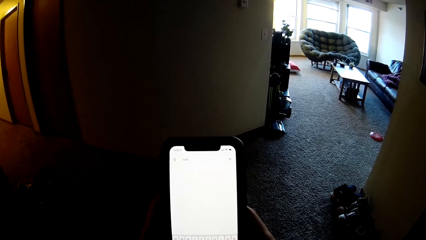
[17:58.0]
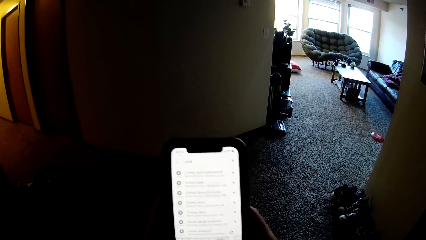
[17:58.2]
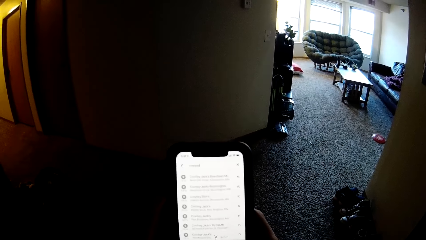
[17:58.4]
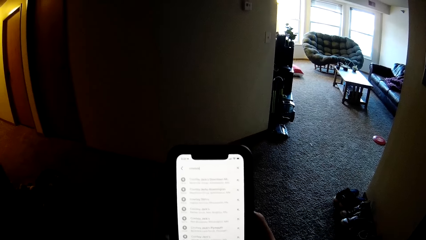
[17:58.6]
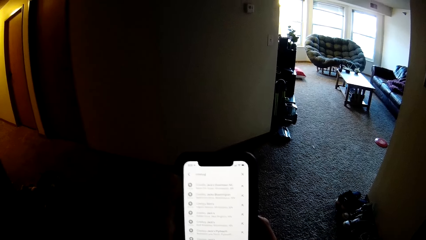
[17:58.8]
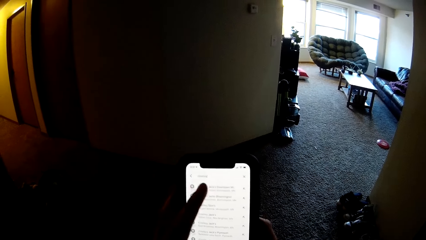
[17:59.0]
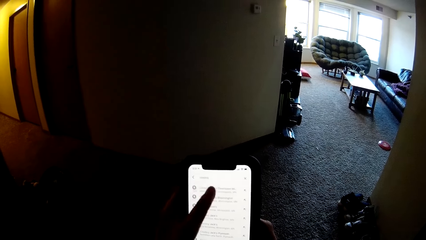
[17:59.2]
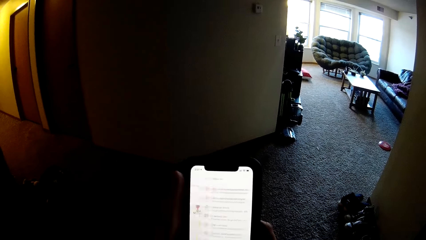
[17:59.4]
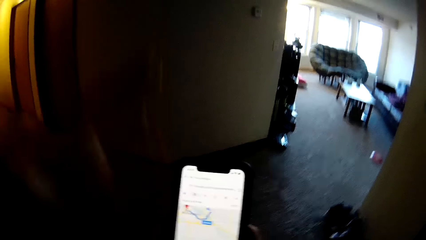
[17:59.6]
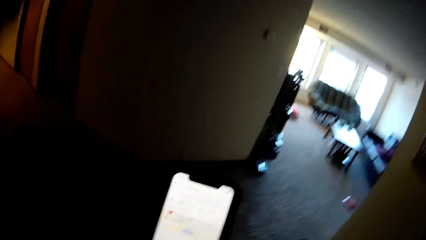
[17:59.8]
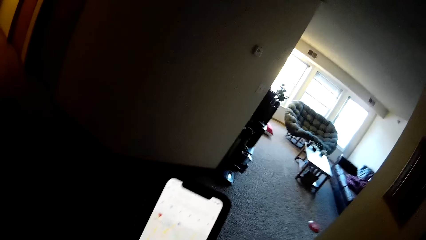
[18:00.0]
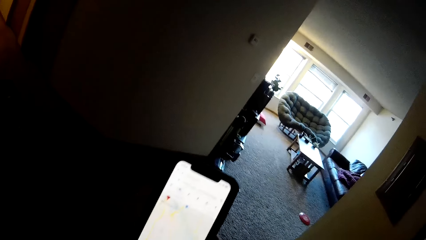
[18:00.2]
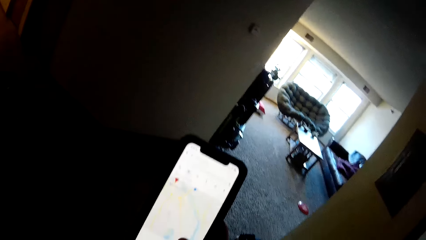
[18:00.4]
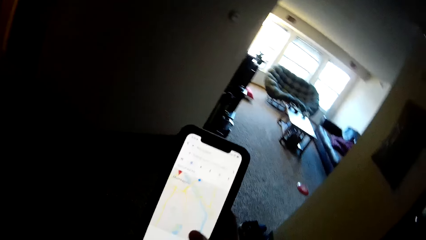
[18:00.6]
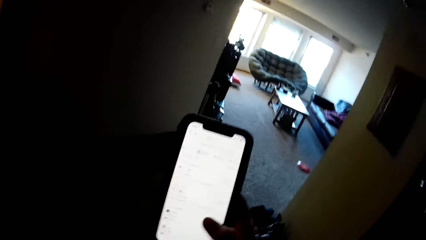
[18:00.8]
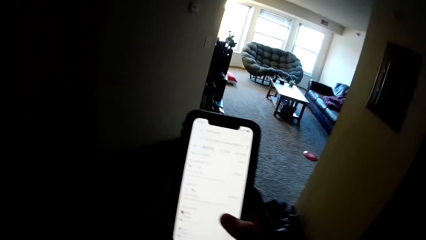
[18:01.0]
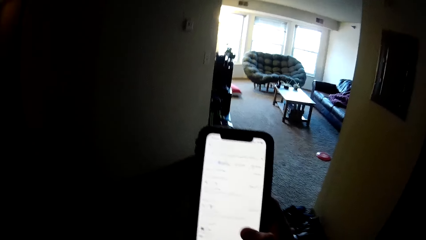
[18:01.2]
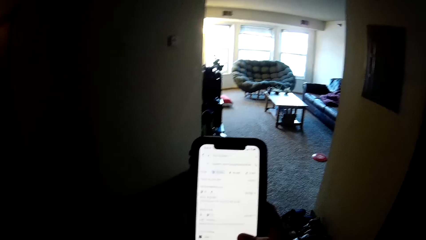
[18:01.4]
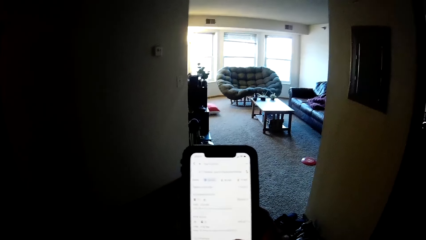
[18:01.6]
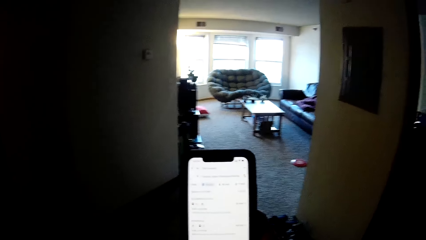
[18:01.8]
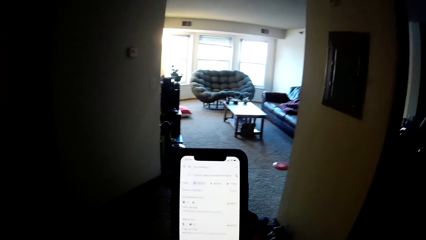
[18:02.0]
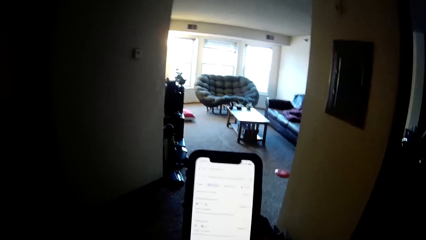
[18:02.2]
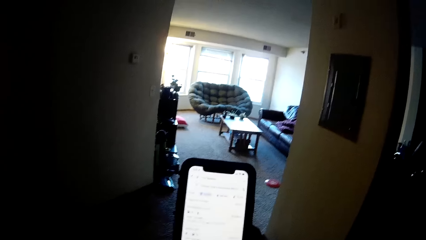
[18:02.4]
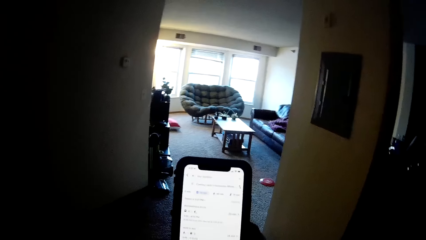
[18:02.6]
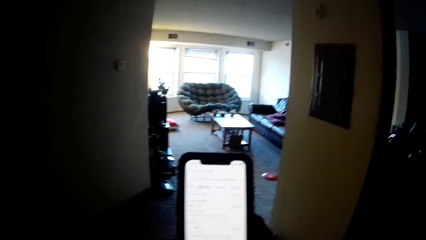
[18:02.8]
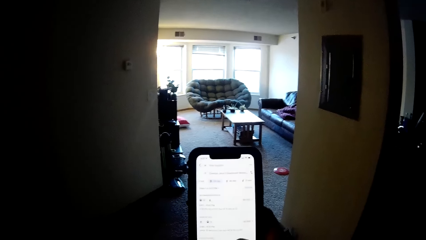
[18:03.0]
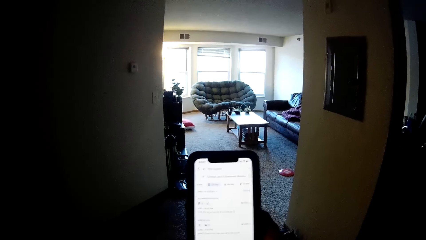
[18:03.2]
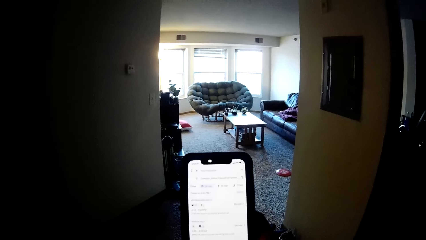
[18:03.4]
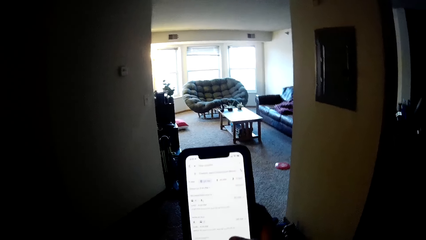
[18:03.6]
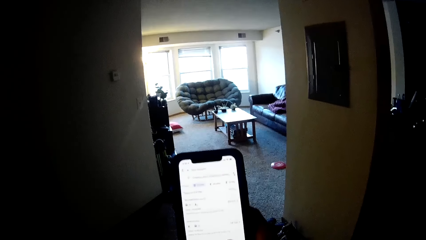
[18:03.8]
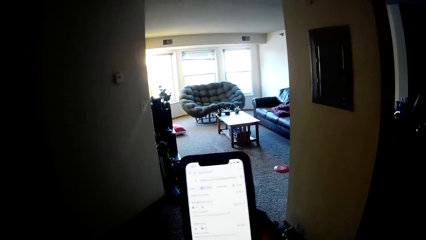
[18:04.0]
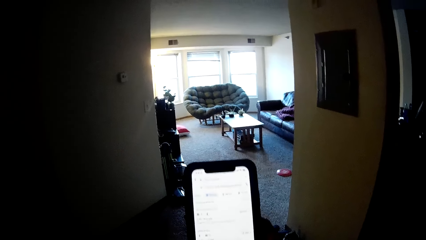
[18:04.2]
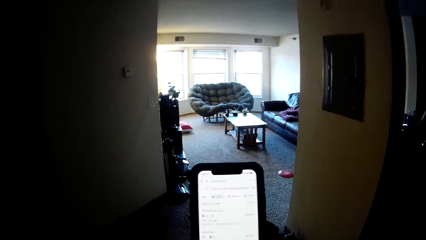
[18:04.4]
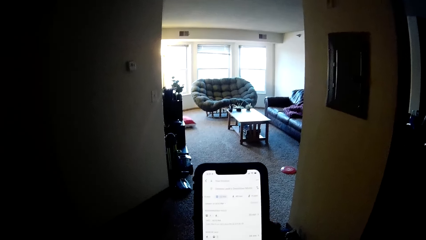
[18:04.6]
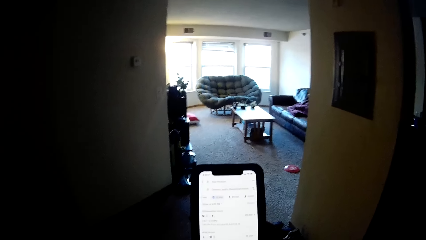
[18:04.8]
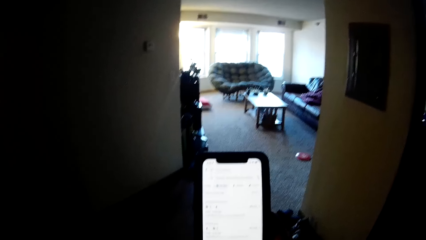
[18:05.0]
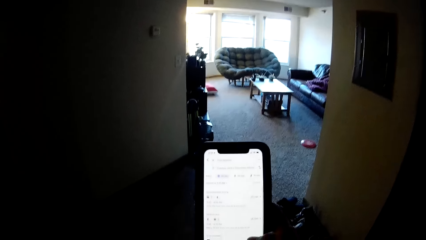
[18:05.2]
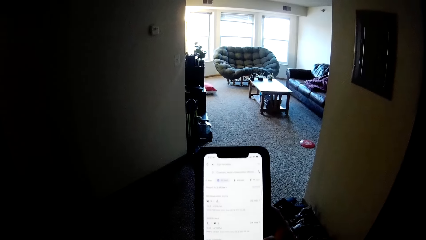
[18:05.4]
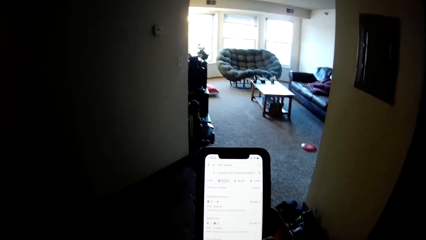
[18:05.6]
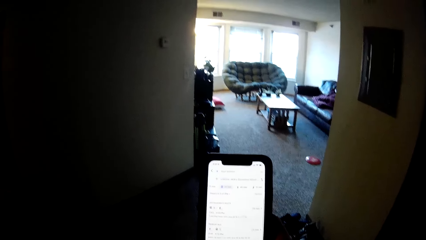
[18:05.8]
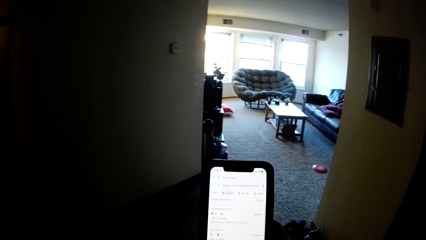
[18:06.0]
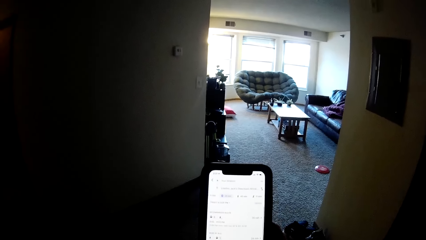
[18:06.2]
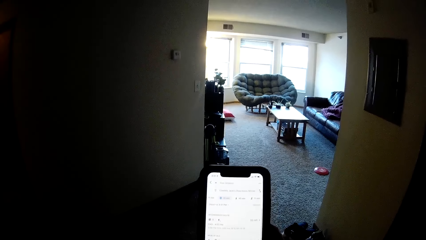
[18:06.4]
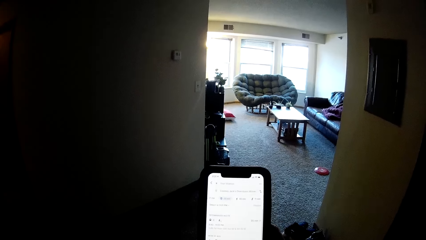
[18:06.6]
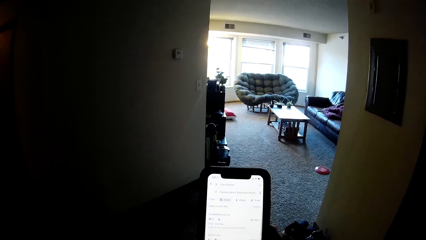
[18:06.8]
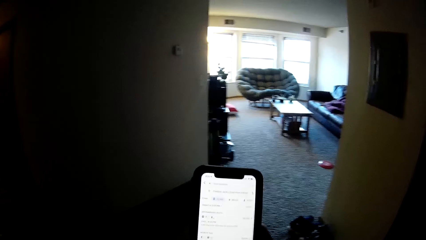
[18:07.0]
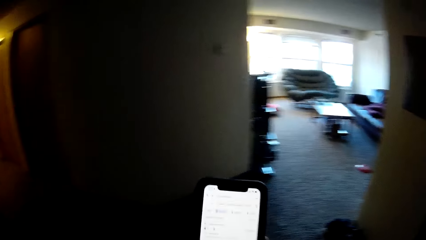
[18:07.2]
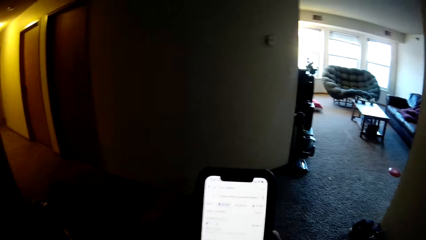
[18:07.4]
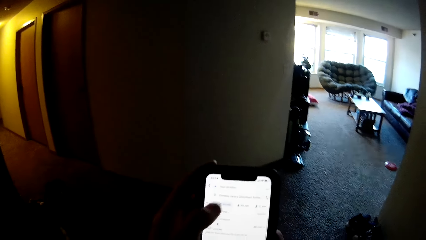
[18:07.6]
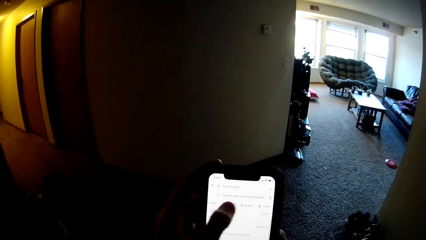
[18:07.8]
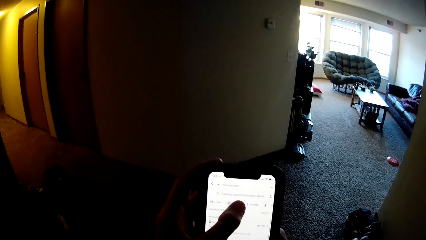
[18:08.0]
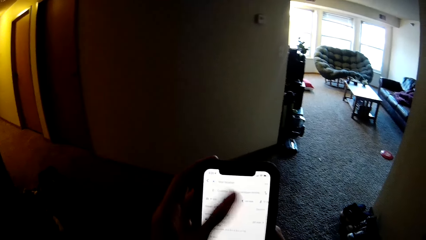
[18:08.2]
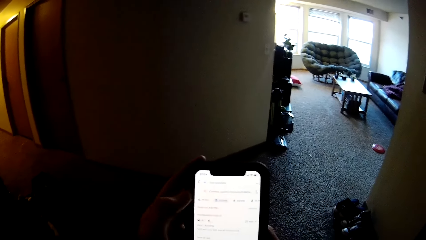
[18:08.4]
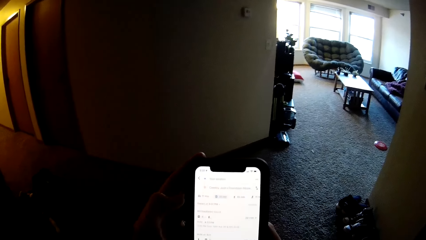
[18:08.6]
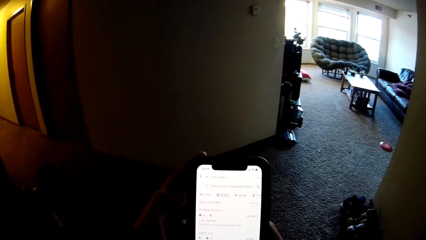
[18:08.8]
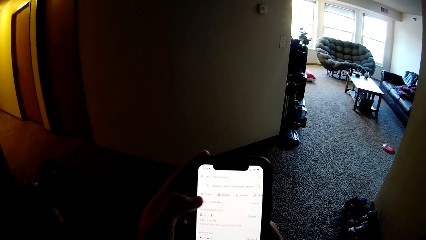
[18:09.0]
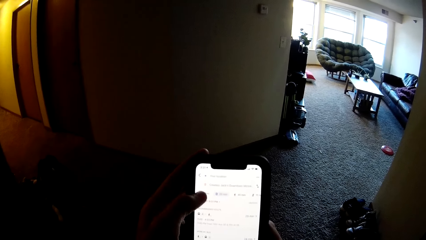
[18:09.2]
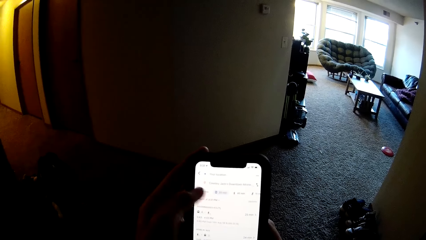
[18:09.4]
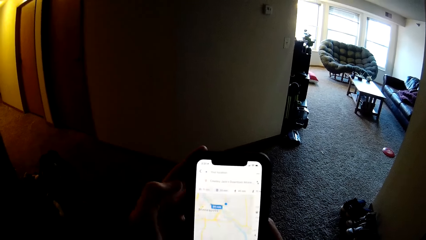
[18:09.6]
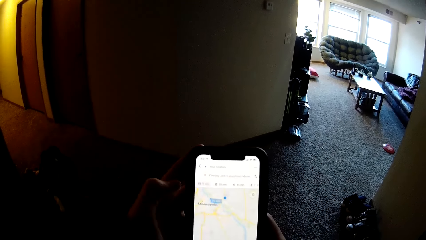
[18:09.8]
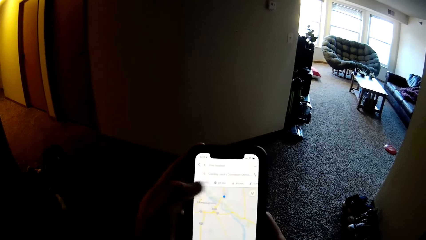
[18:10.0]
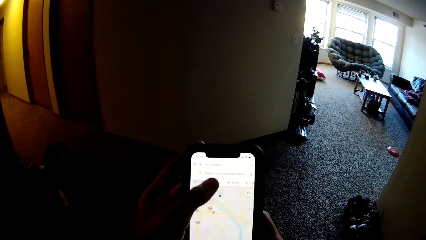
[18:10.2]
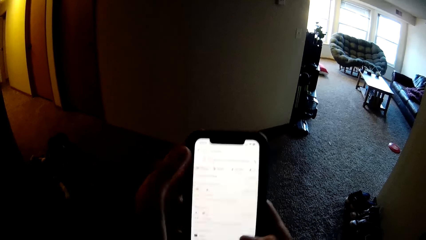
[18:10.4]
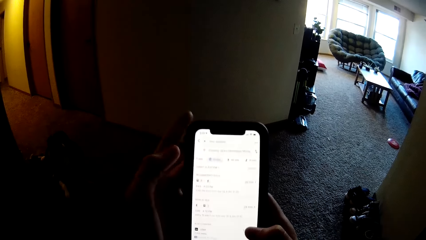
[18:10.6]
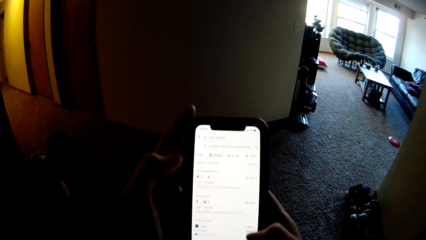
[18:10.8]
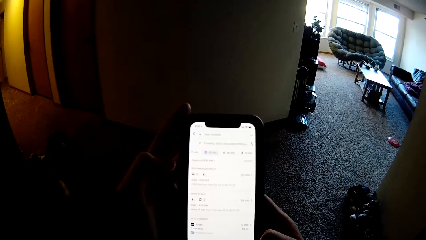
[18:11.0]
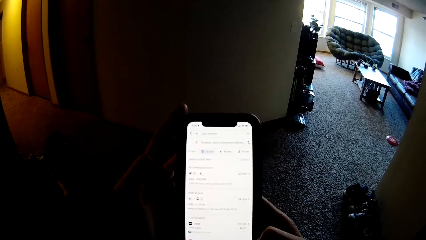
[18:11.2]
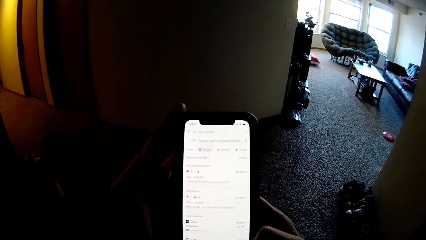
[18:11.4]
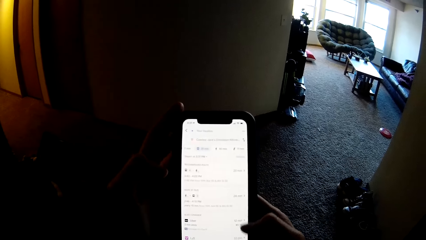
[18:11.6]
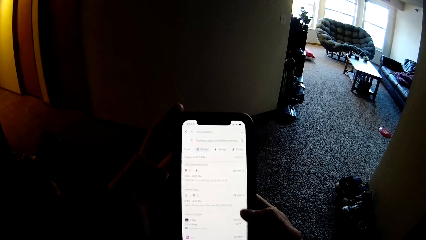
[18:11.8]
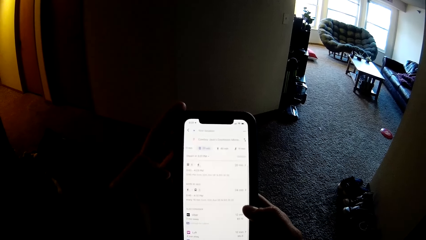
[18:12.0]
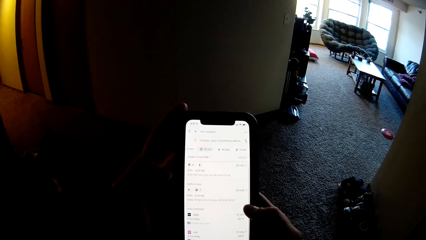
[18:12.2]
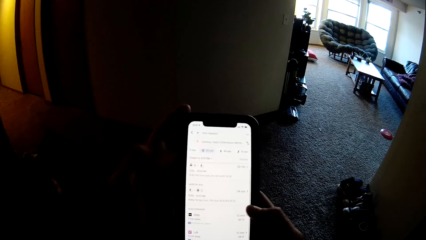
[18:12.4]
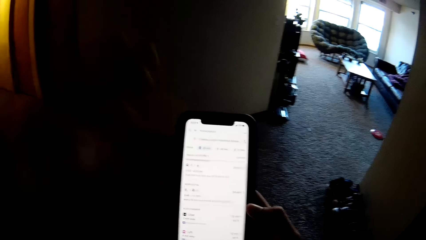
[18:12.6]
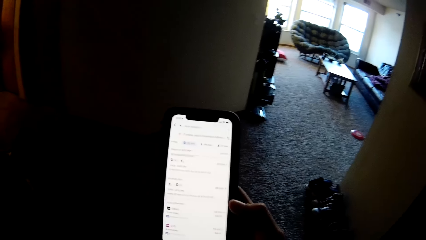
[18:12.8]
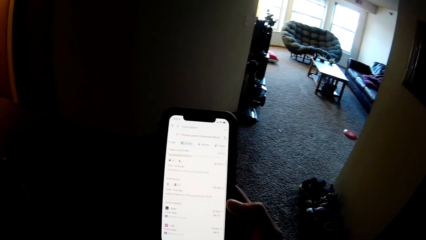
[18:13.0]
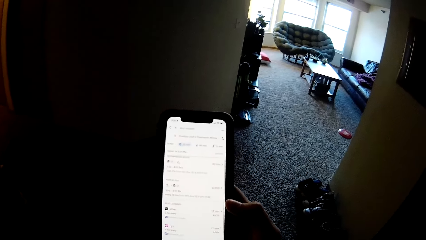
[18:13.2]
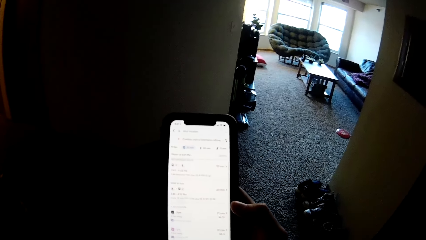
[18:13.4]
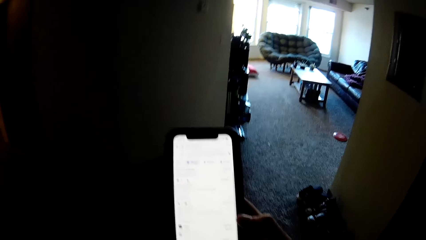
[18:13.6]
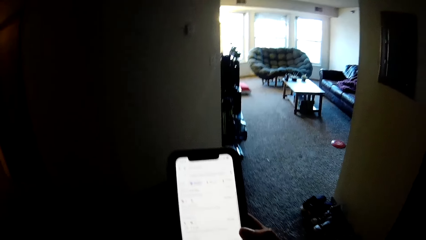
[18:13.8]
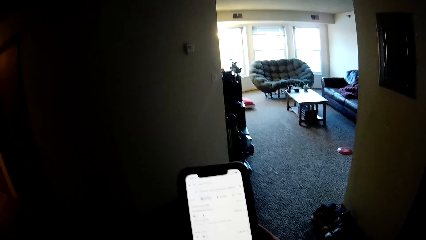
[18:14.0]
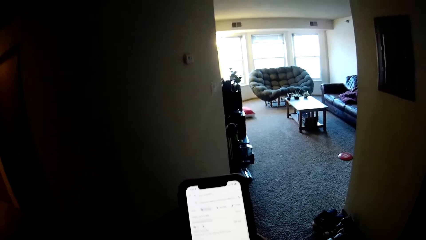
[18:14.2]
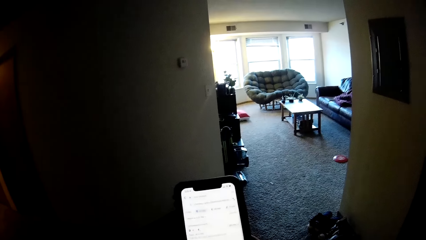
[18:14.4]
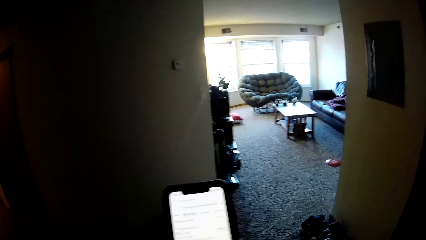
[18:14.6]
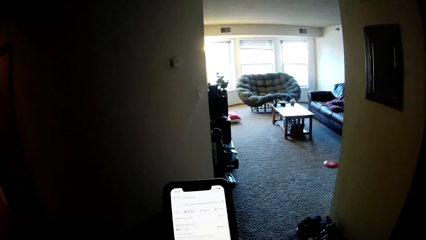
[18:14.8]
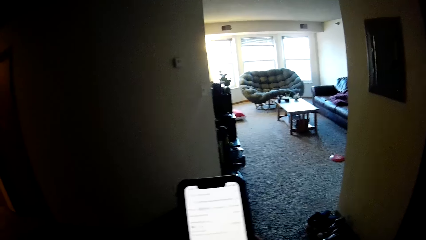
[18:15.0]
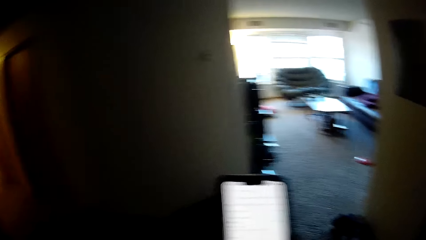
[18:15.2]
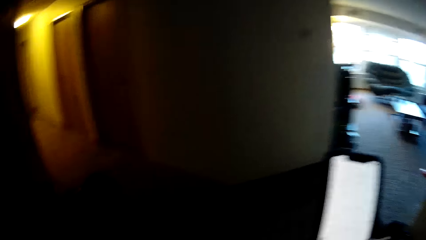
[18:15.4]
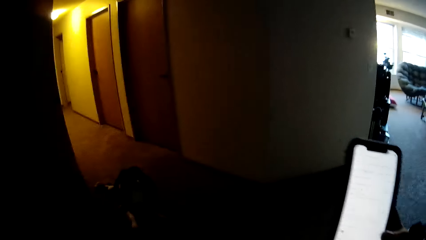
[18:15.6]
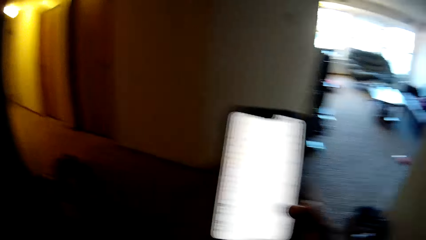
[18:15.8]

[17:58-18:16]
The camera wearer moves her left hand. She stands in the house. She holds a phone with her right hand. She holds the phone with both hands. She moves her left hand.
